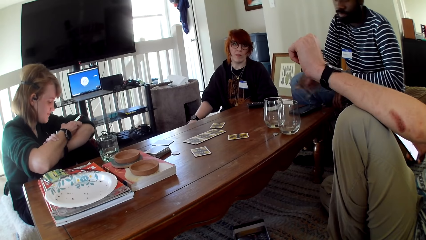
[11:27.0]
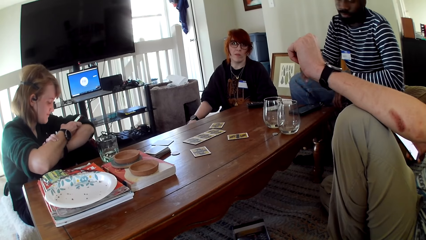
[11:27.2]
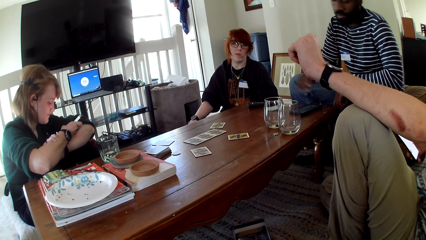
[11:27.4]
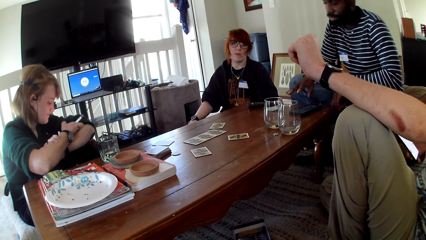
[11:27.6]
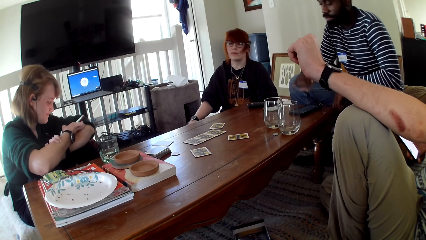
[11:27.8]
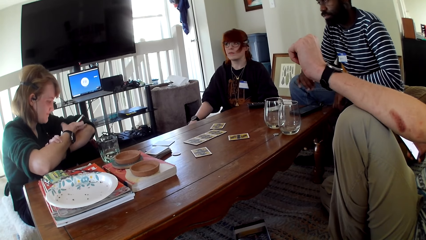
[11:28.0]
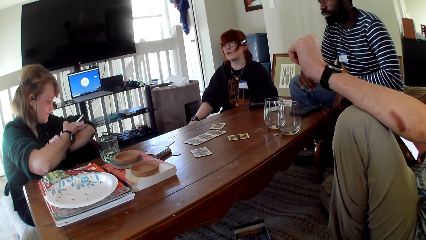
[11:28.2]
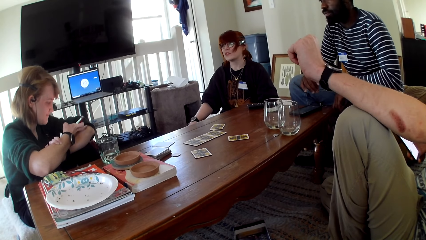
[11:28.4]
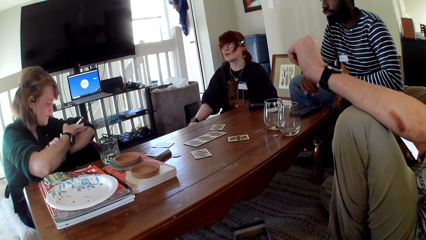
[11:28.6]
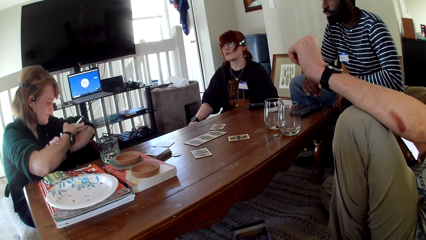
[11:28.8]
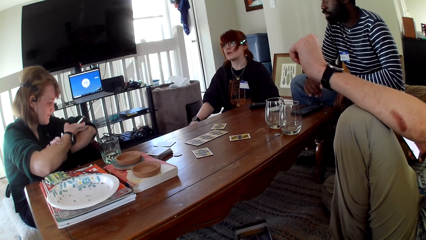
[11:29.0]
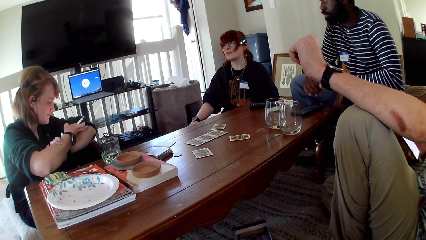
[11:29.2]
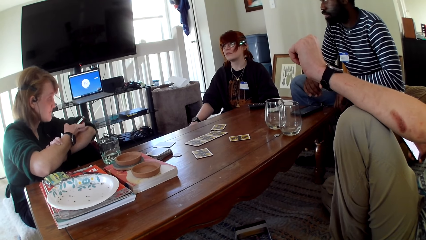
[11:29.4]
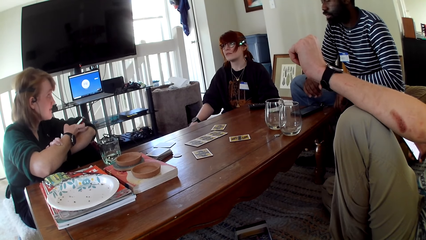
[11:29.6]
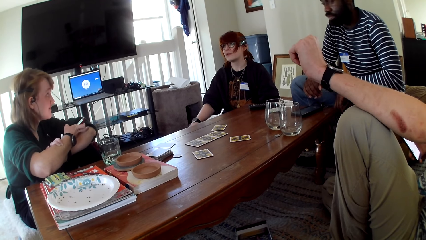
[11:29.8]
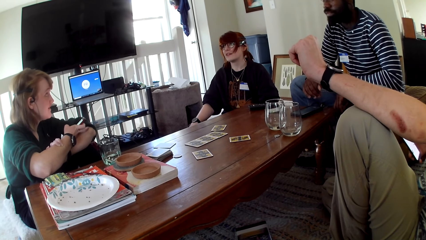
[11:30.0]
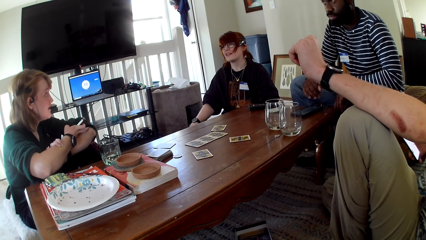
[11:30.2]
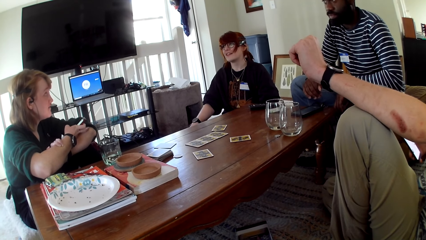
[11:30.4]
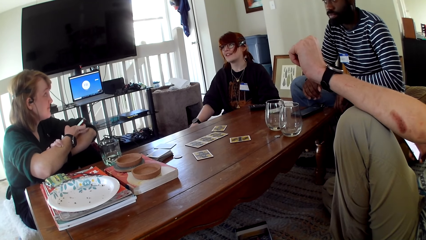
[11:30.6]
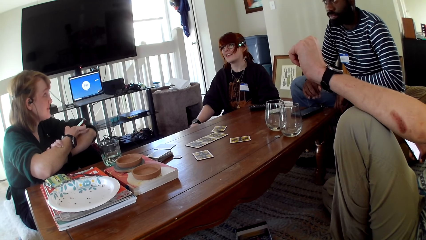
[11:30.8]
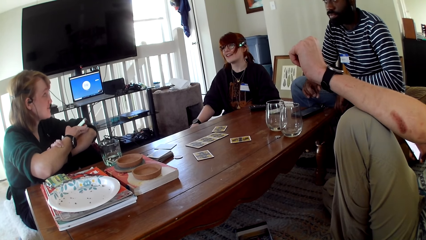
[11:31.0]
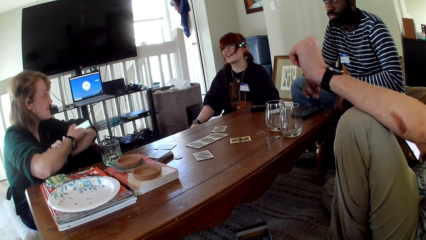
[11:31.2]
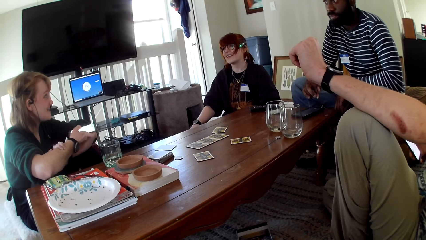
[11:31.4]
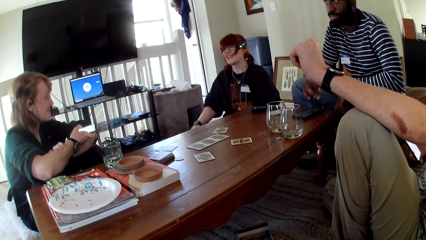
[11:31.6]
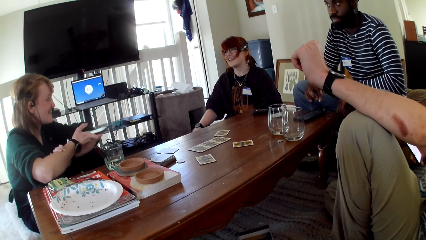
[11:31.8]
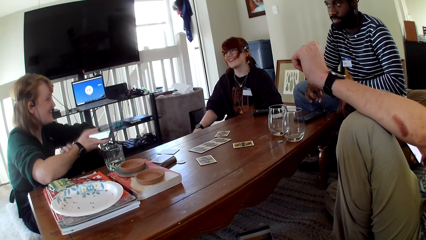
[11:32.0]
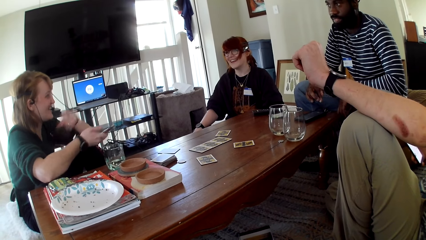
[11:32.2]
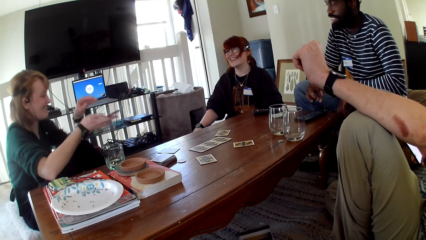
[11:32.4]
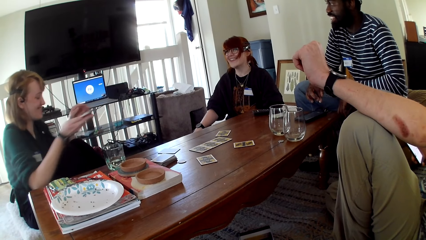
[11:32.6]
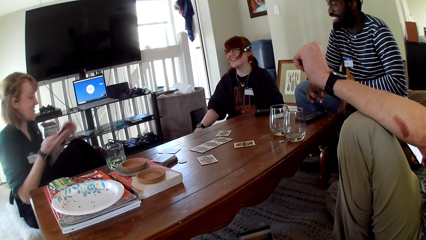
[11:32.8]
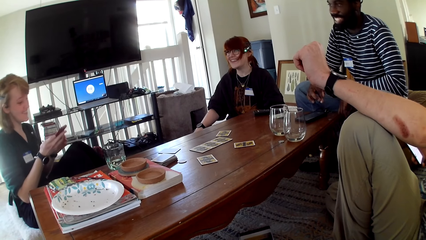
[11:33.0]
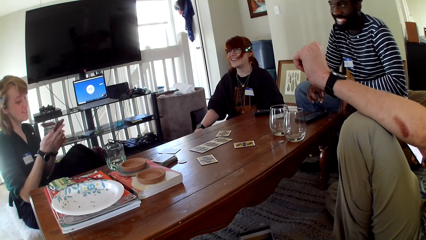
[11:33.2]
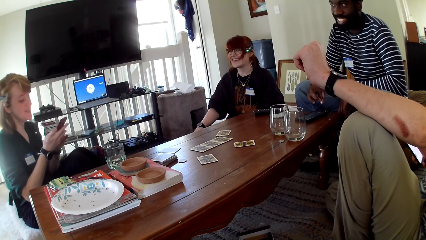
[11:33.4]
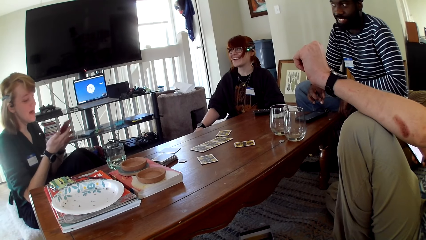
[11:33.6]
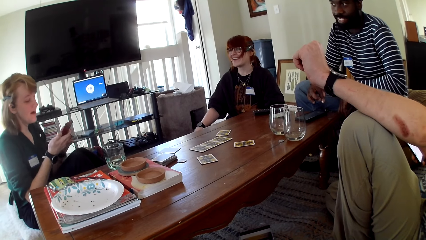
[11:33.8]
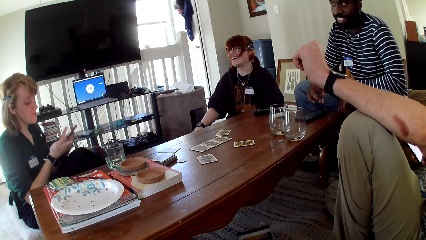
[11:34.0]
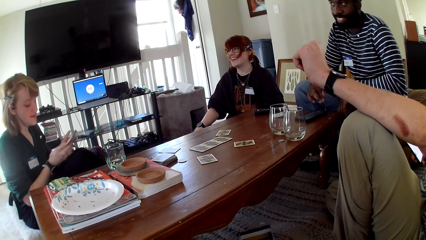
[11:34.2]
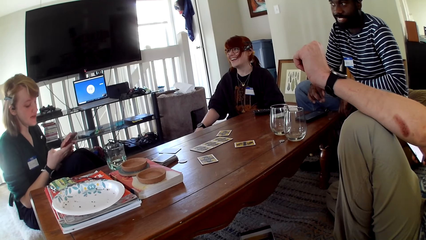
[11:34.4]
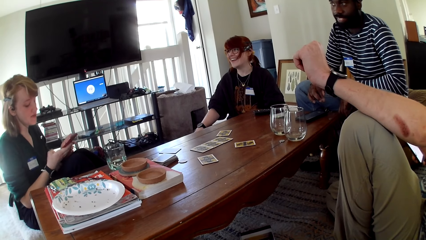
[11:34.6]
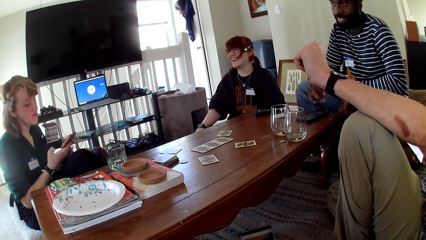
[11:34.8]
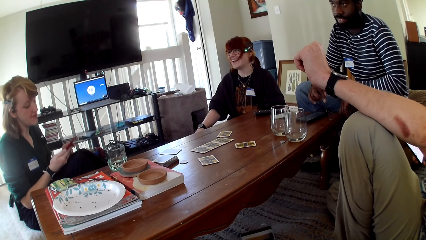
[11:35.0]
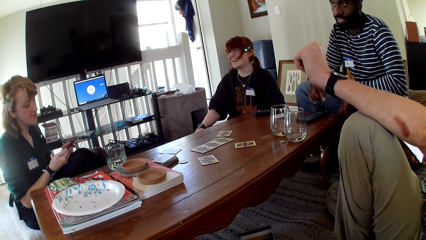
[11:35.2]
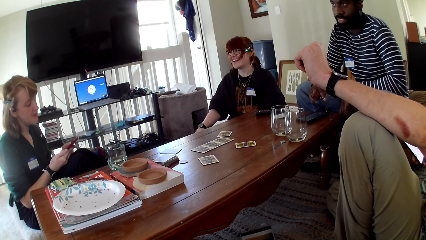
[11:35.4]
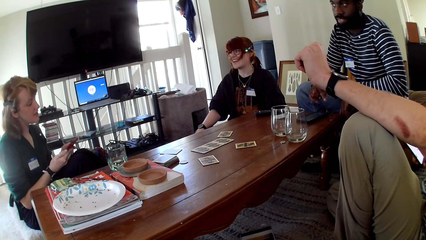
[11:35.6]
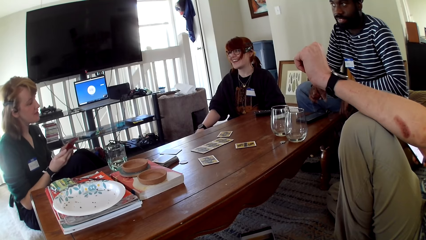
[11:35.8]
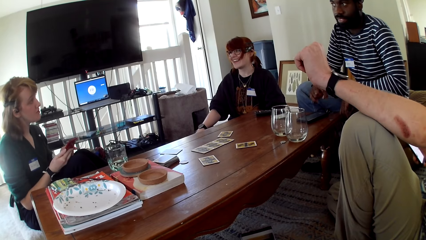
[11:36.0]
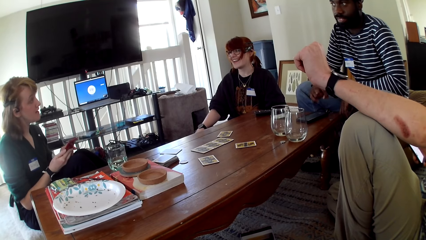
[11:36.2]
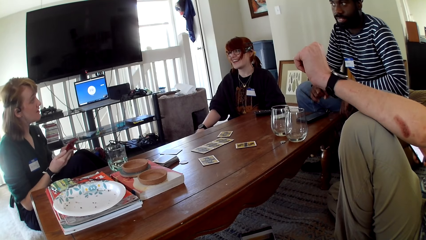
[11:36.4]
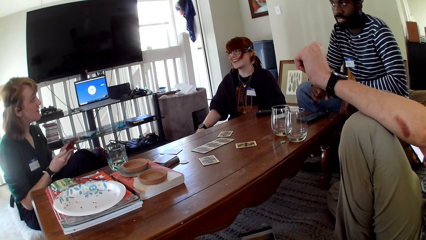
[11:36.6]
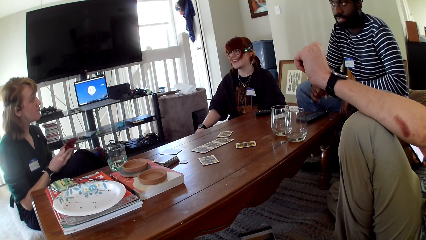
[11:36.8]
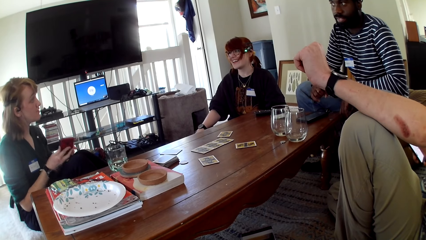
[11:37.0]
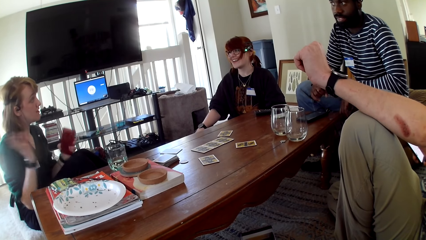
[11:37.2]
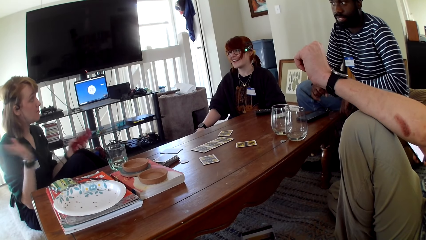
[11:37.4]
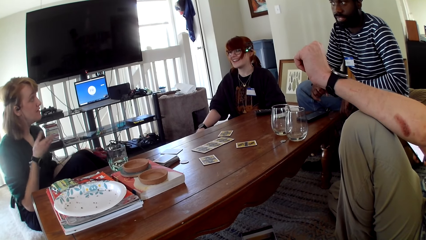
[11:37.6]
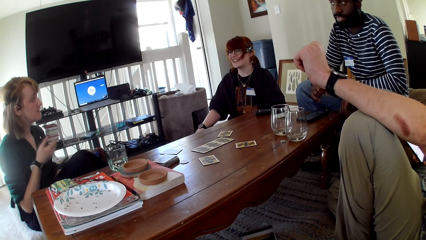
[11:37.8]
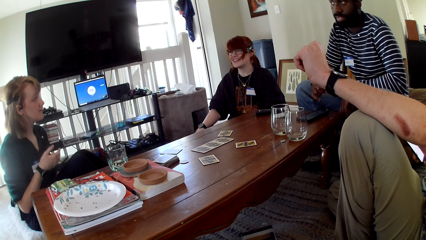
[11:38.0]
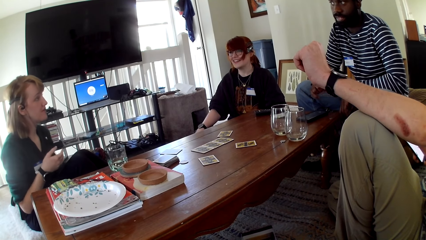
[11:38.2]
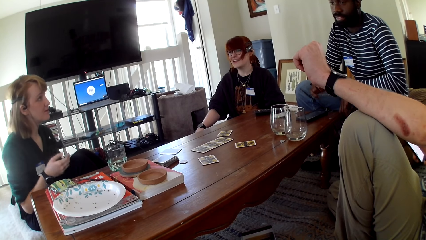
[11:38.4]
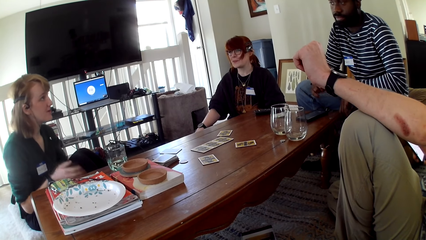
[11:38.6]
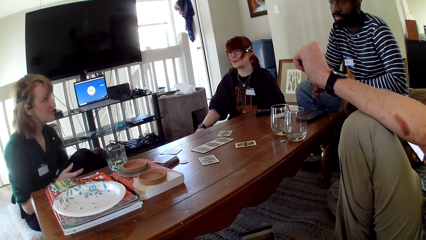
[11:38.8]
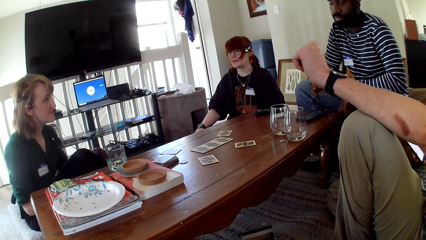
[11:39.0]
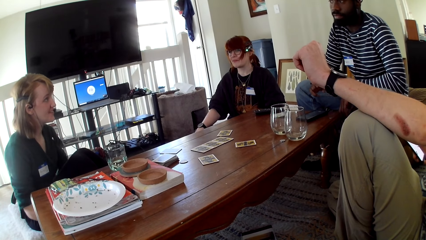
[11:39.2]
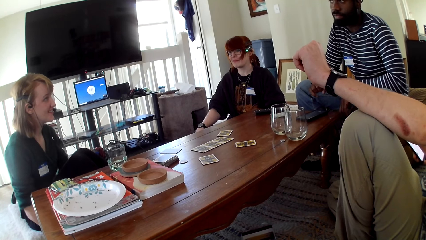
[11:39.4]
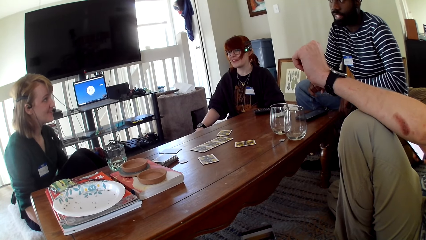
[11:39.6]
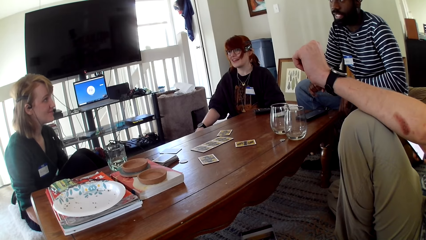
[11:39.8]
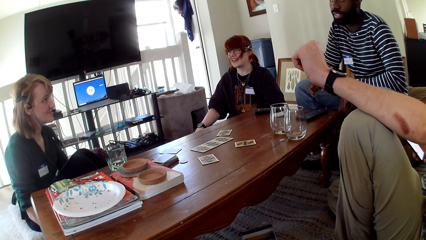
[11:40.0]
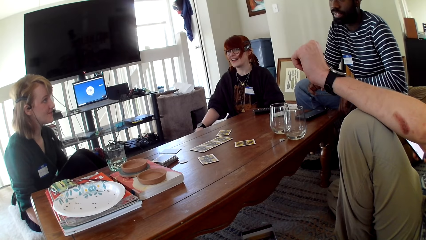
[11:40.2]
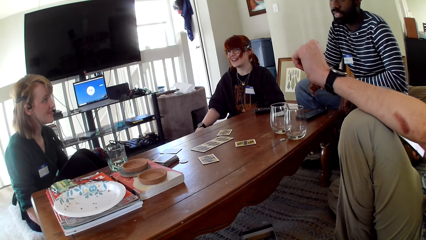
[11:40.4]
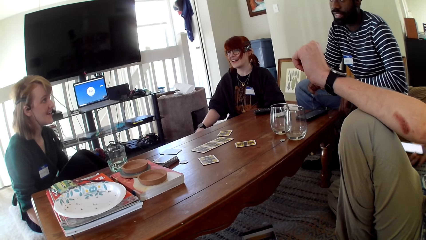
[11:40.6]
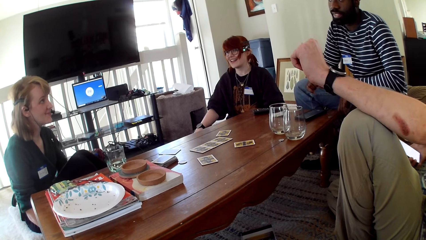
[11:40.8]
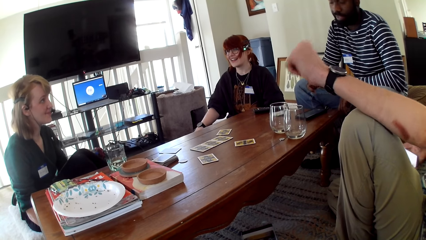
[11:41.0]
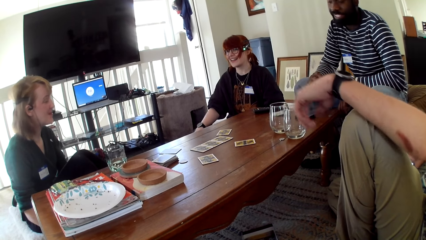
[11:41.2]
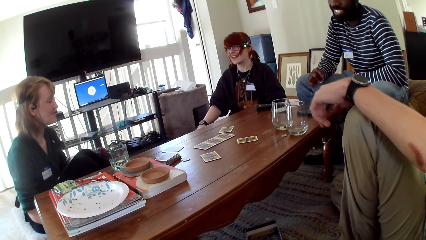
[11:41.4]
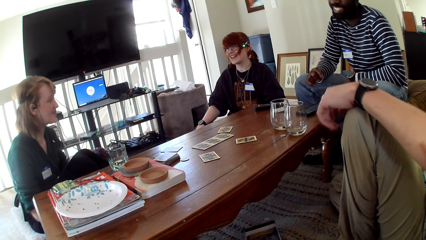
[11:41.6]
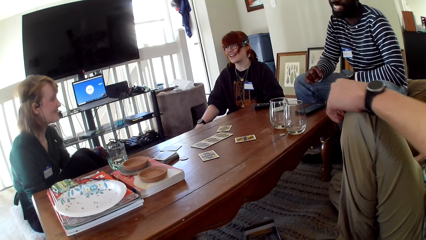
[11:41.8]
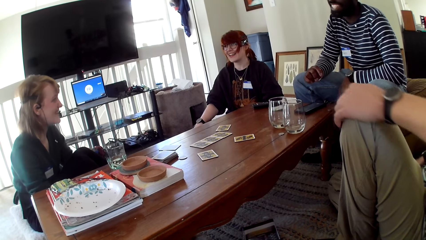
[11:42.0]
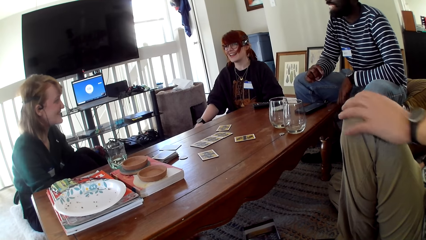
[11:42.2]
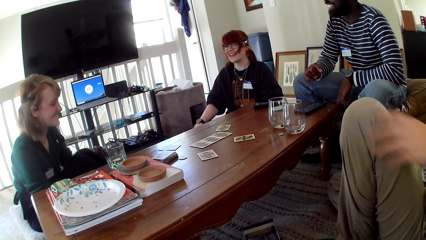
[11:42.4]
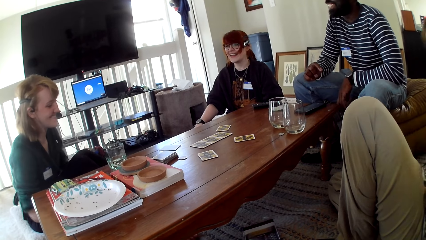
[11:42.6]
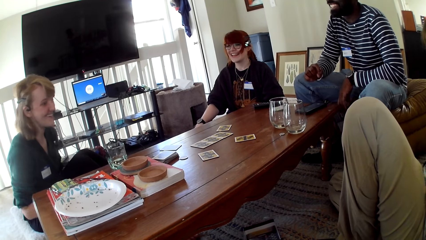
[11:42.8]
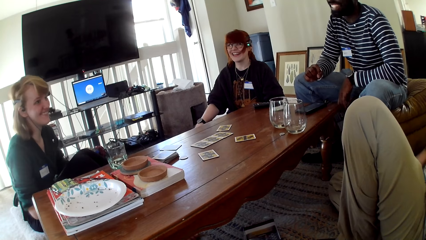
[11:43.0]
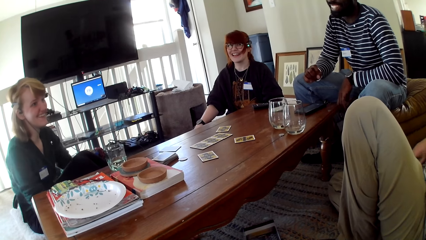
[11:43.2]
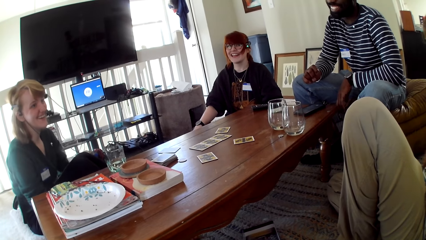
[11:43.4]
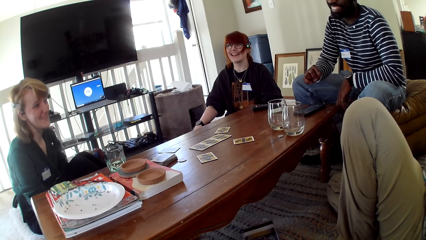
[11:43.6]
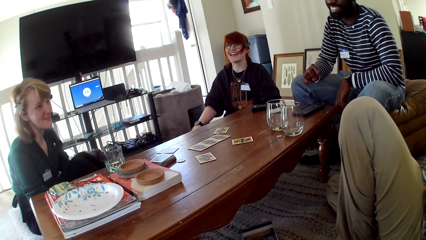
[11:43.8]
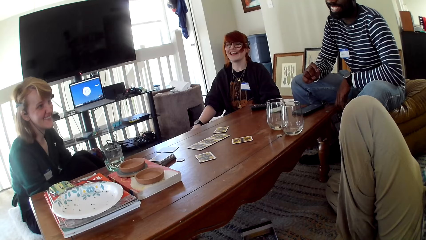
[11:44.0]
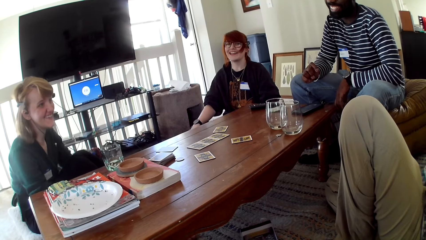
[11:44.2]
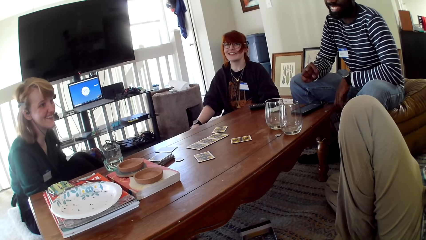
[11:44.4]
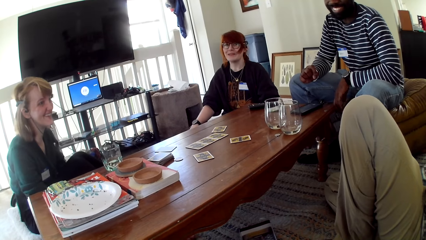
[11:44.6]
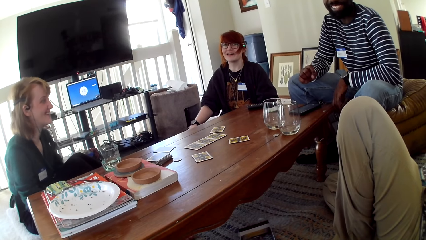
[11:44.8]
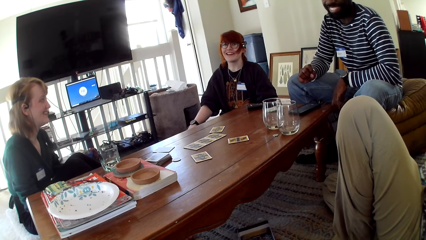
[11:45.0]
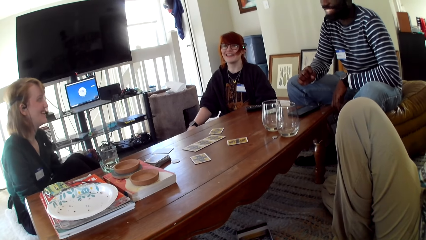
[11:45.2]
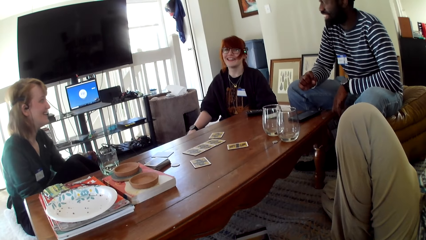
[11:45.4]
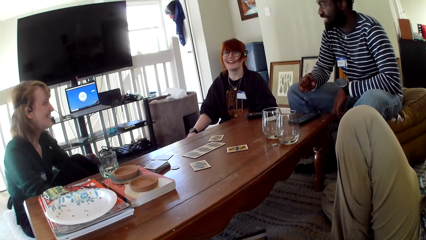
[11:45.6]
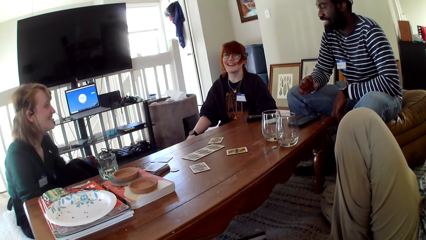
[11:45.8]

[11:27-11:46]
A person touches a phone. A woman touches a phone. The woman operates the phone with both hands. Another person raises a hand up. The woman talks and gestures her hand. A man pulls his hand off the knee.
